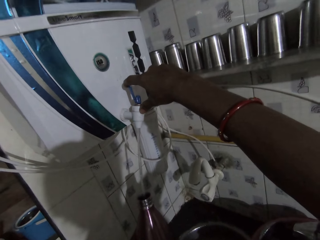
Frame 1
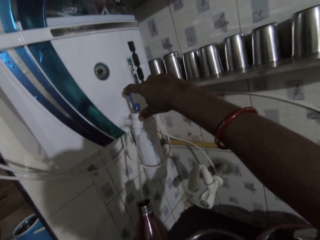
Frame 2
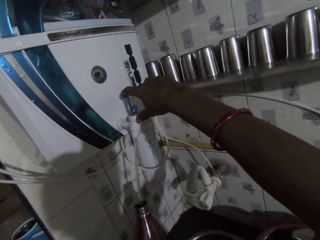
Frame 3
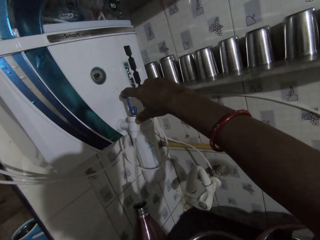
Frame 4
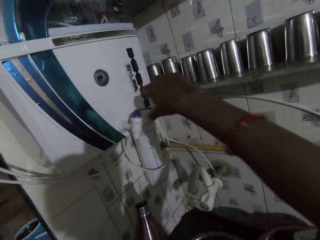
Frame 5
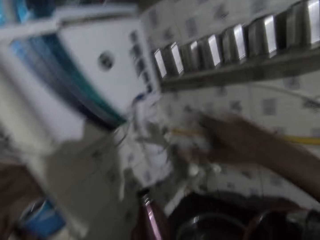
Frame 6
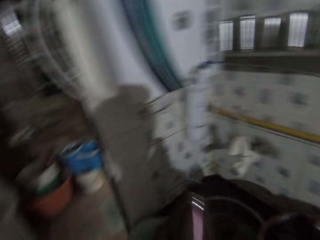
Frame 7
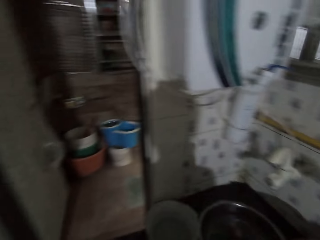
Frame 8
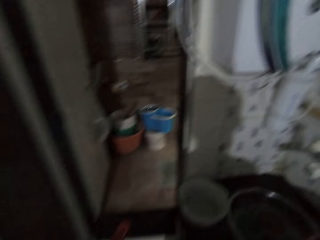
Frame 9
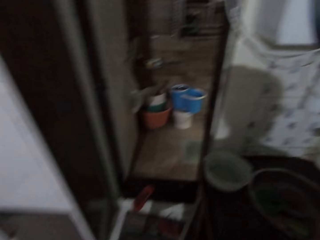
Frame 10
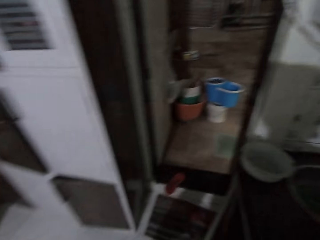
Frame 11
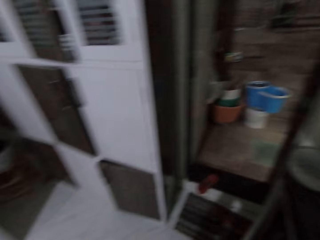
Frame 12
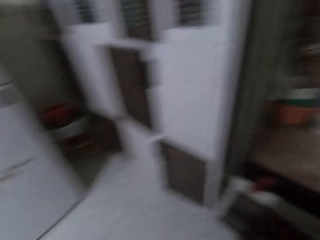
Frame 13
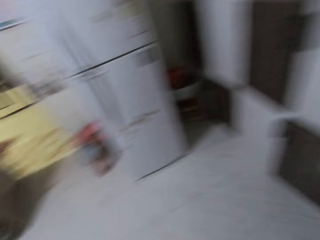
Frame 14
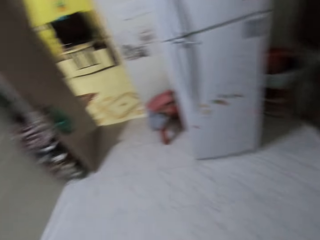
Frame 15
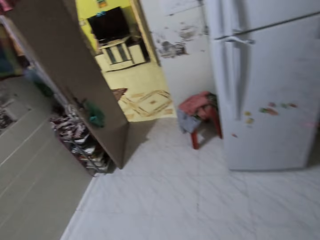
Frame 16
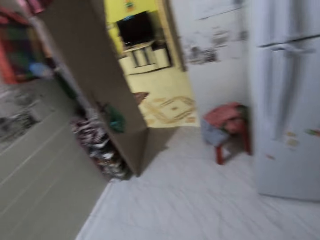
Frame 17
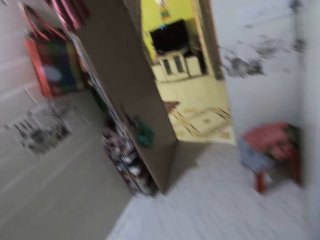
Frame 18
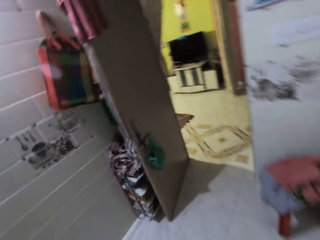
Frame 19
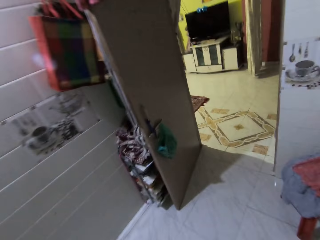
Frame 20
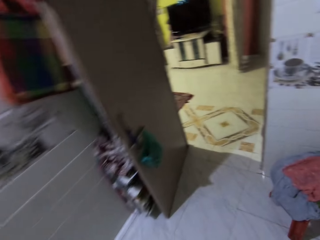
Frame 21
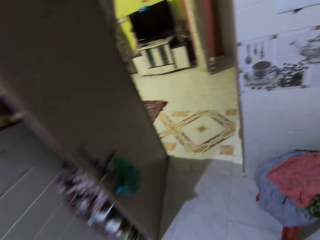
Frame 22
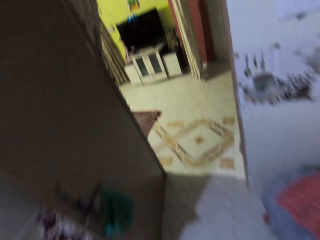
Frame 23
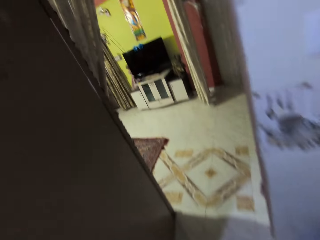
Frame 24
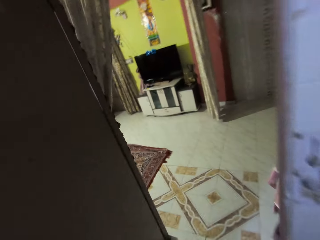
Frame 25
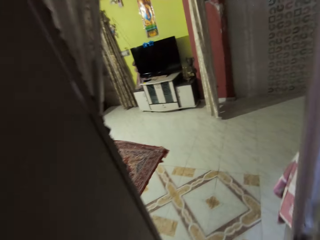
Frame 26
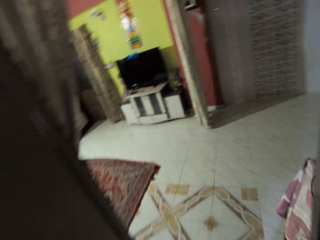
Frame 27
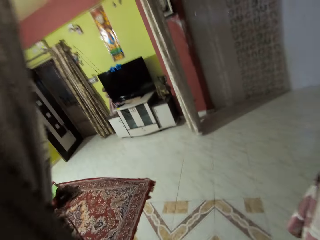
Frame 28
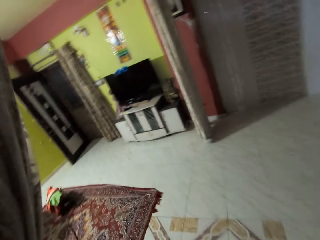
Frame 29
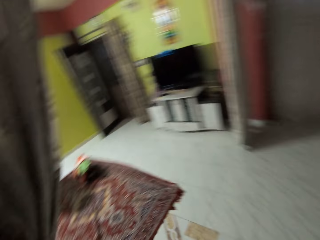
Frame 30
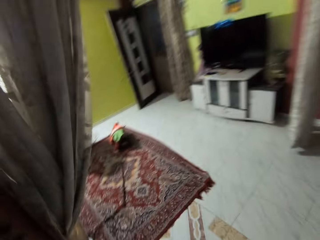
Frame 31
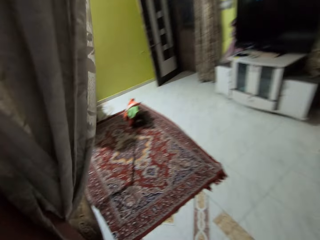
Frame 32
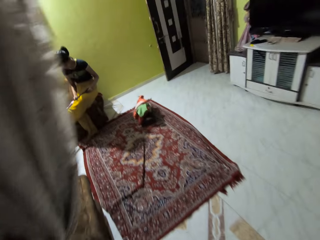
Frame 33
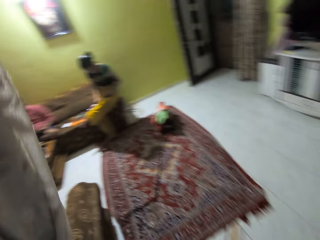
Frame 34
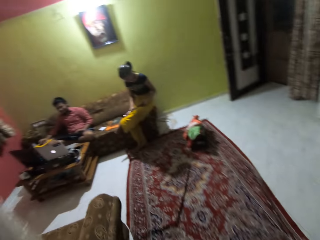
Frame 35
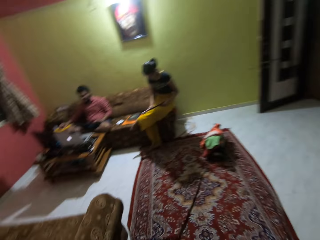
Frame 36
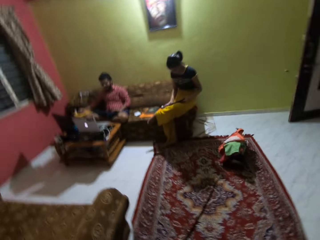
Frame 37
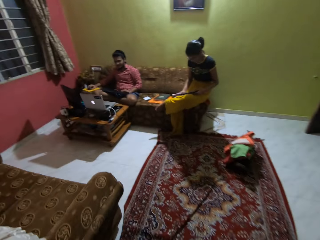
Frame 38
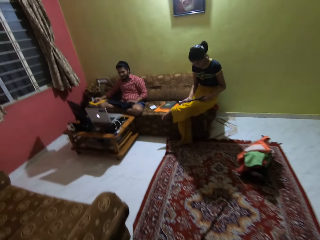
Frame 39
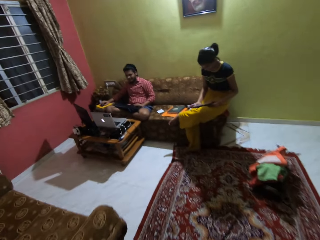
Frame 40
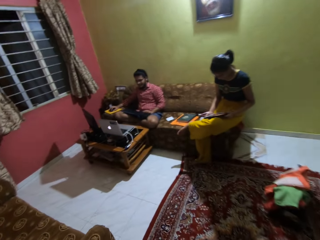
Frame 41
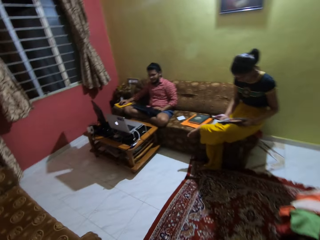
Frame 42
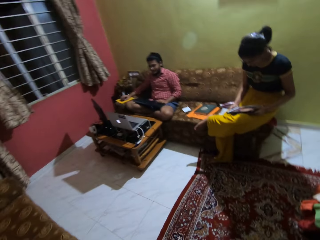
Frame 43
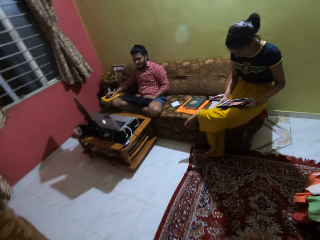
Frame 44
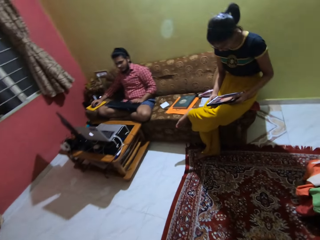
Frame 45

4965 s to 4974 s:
The camera wearer turns off the water dispenser tap with the lid in her right hand. She walks into the living room from the kitchen, converses with the man and the woman in the living room. She walks towards the woman and the man in the living room. The man operates a laptop with a mouse in his right hand.

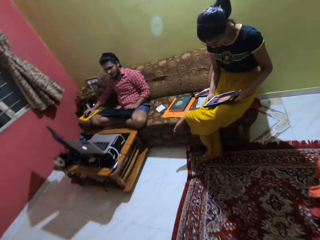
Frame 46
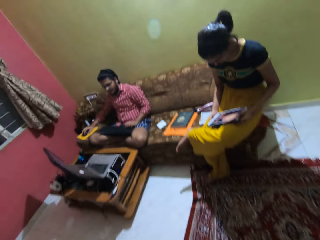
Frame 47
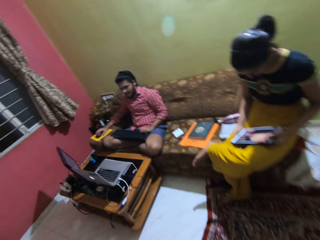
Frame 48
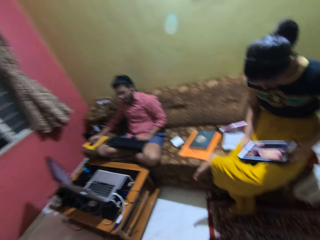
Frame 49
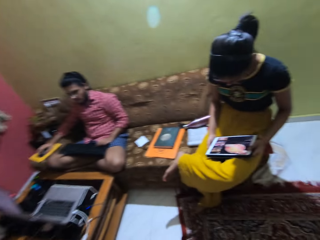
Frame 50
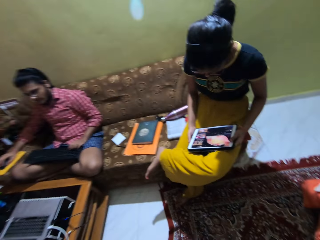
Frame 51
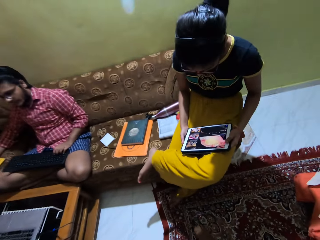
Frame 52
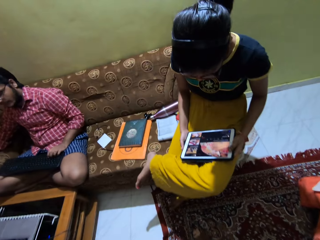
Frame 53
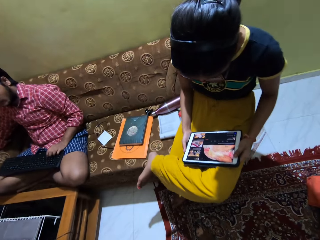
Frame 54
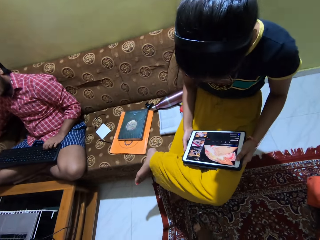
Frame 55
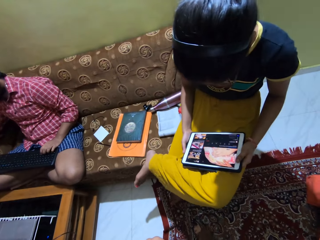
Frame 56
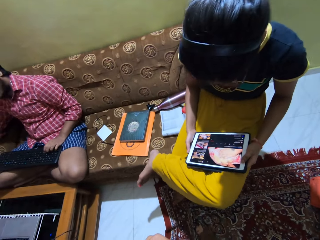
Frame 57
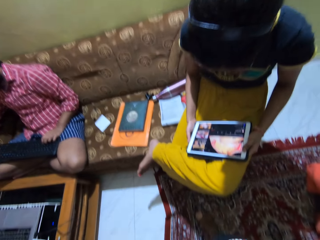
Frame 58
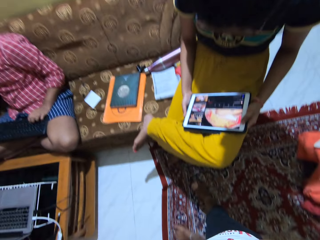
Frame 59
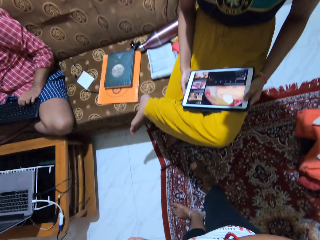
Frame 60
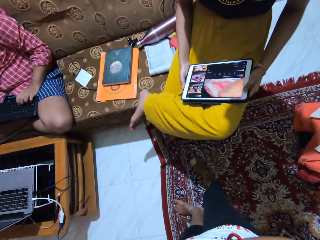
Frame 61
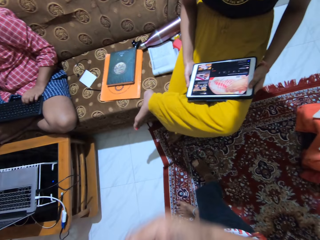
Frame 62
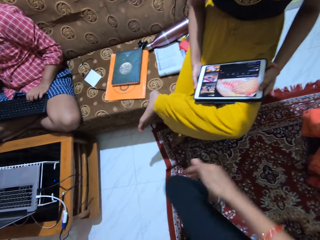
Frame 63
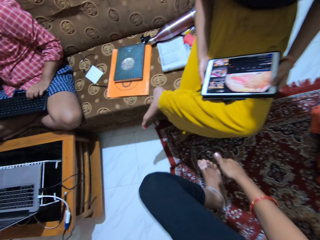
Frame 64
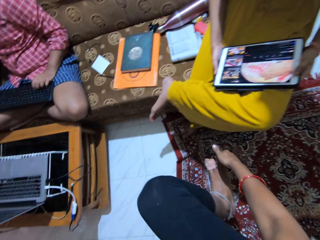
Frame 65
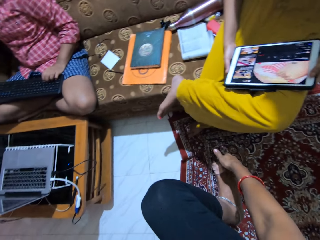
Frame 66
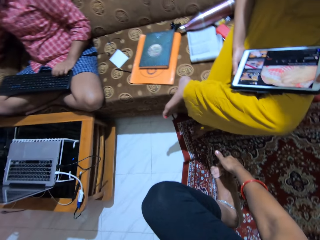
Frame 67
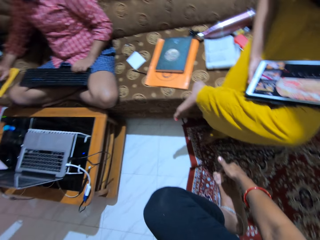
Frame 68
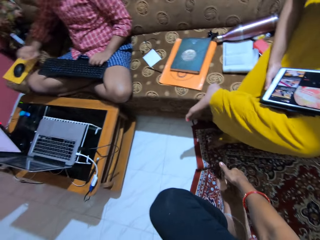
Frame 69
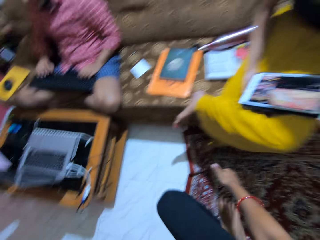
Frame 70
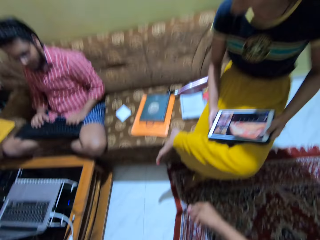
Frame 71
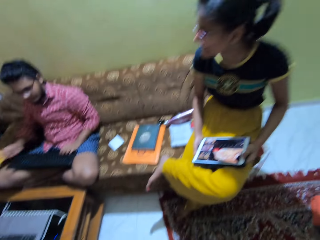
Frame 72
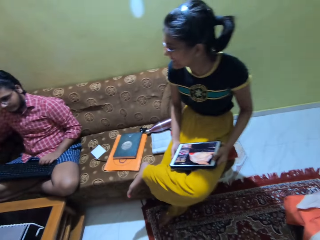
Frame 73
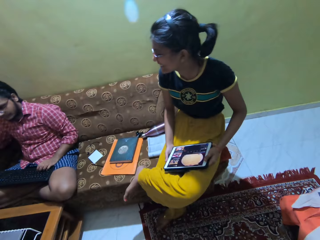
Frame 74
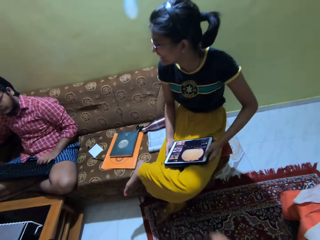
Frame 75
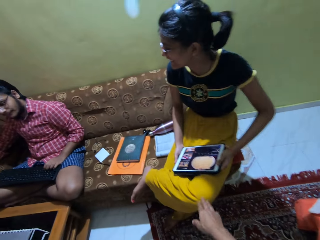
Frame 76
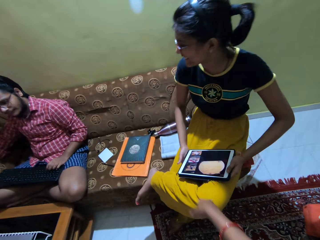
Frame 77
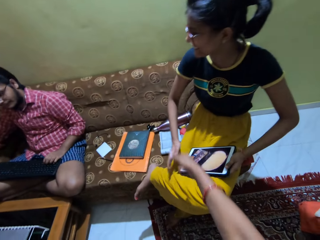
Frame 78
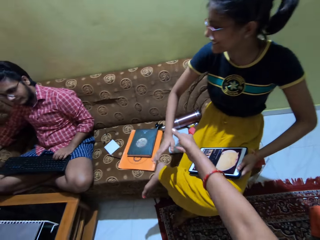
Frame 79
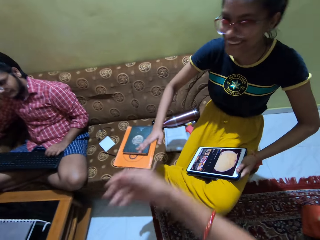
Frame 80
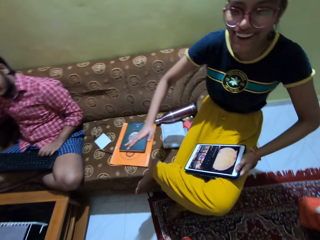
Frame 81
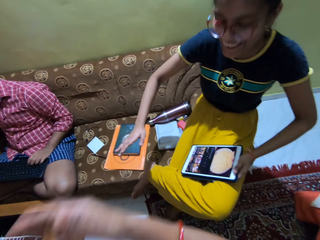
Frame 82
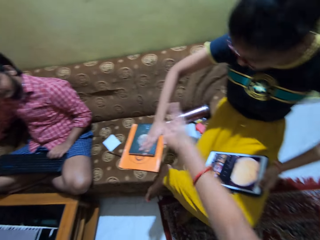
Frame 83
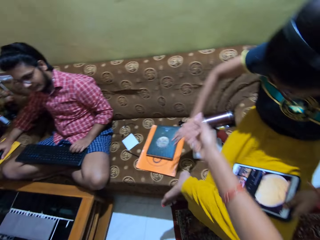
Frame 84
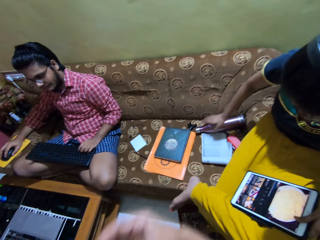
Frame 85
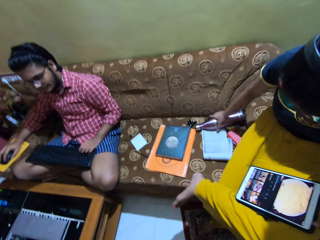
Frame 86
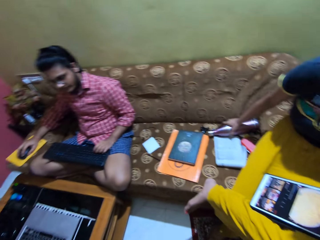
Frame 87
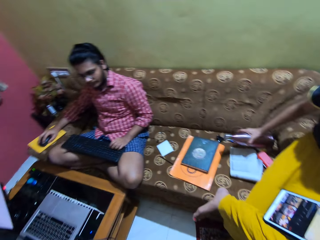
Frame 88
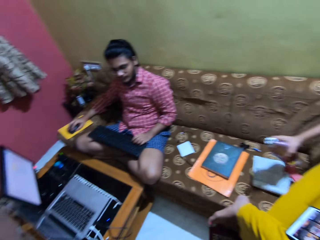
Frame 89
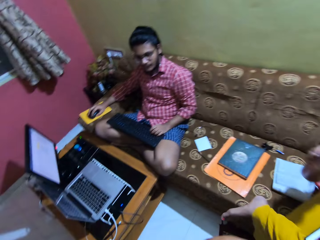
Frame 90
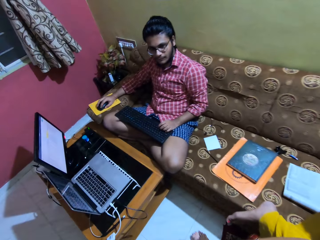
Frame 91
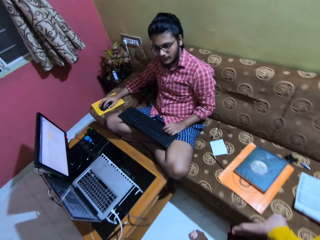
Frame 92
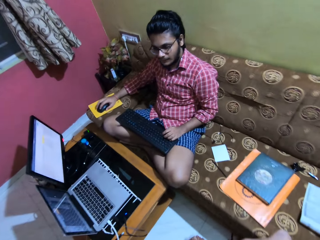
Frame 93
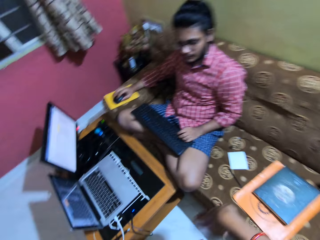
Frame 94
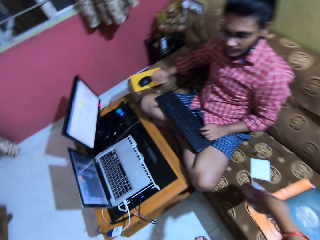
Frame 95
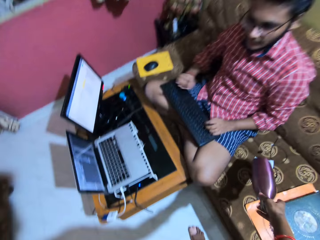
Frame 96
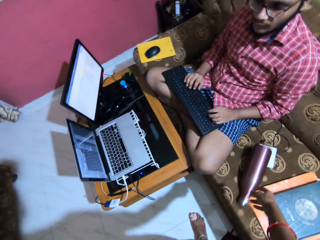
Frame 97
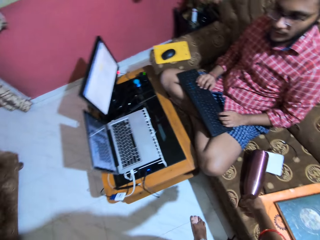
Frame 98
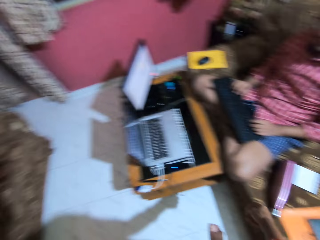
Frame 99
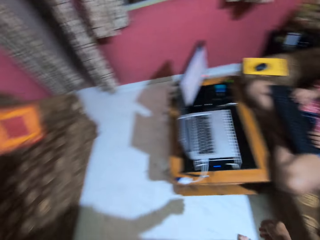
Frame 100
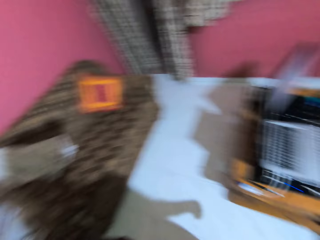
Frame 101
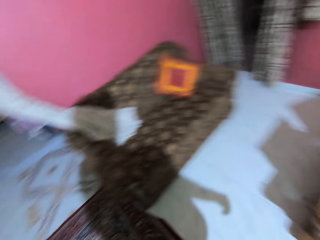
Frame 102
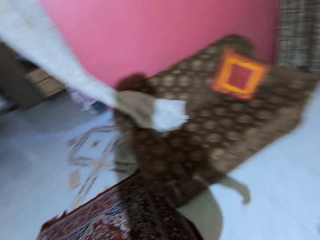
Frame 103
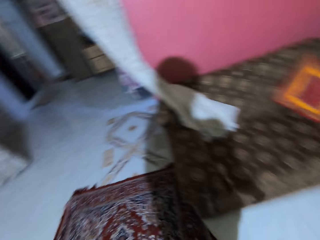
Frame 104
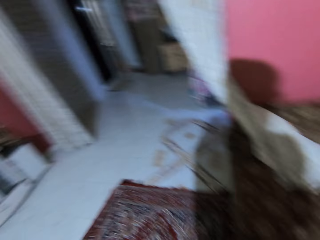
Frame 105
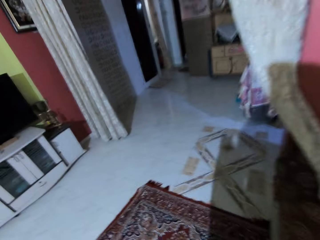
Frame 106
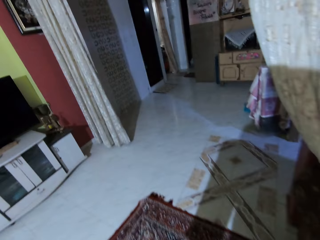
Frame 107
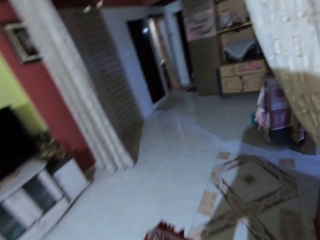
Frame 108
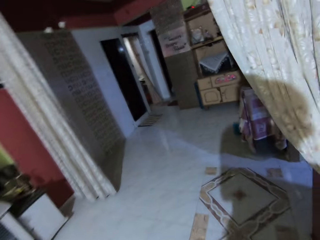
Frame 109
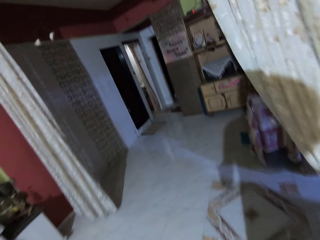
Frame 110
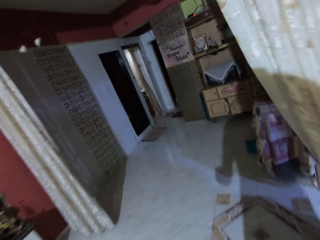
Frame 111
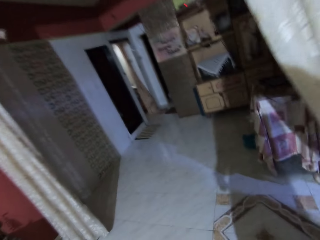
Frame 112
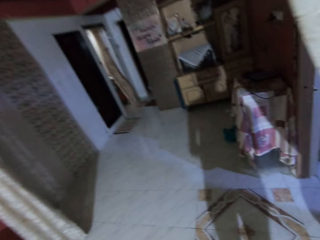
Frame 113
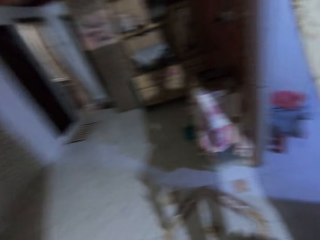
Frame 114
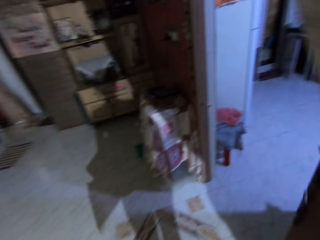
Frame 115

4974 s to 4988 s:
The woman watches a program on the phone tablet in her hands. The man places his left hand on the keyboard on his lap. The camera wearer rubs her right toes. She raises her right leg from the floor. She cleans her right foot with her right hand. She places her right leg on the floor. She taps the woman's lap with her right hand. The woman gestures with her right hand. The camera wearer gestures with her right hand. She points to a water flask on the cushion with her right hand. The woman picks up the water flask from the cushion with her right hand. She reaches out for the water flask. The woman passes the water flask in her right hand to the camera wearer. The man removes his right hand from the mouse on the cushion. The camera wearer drops the water flask in her right hand on the cushion. The man operates the keyboard on his lap with both hands. The camera wearer walks around a house.
